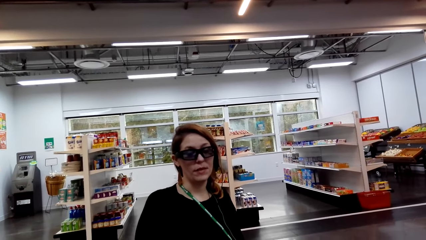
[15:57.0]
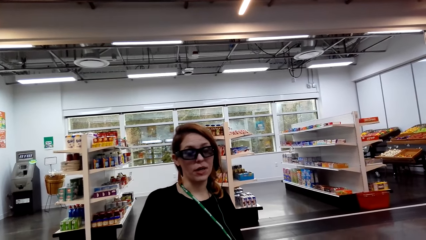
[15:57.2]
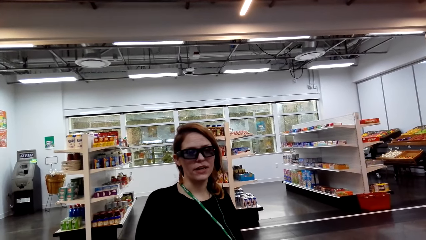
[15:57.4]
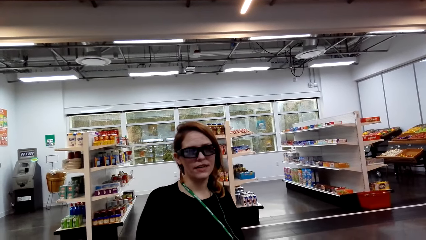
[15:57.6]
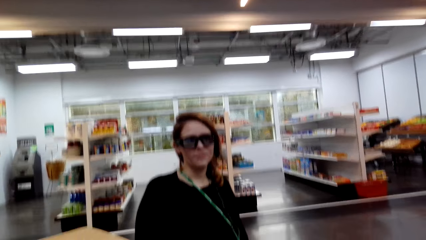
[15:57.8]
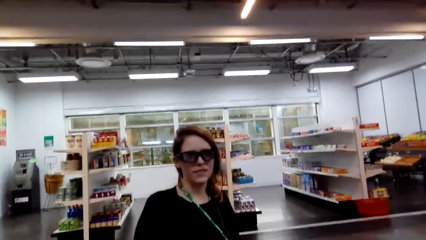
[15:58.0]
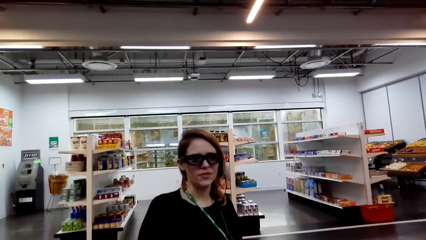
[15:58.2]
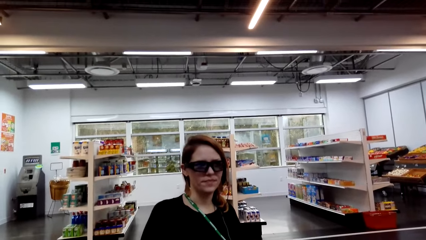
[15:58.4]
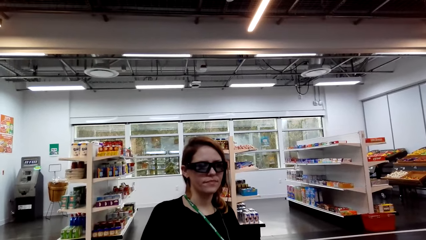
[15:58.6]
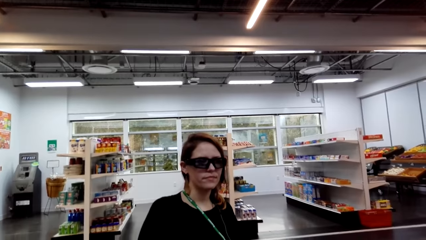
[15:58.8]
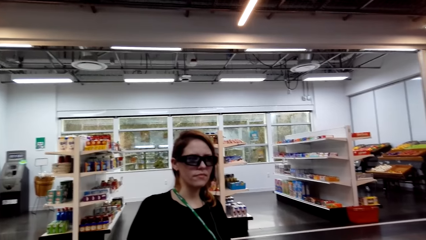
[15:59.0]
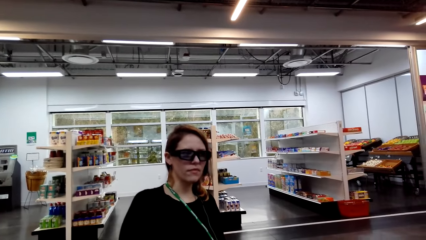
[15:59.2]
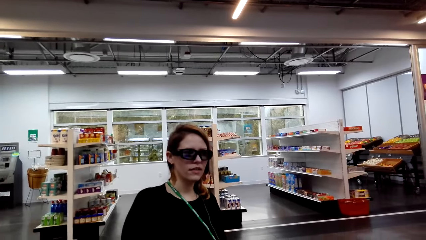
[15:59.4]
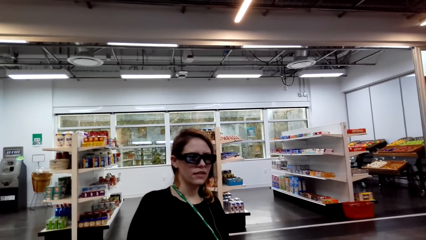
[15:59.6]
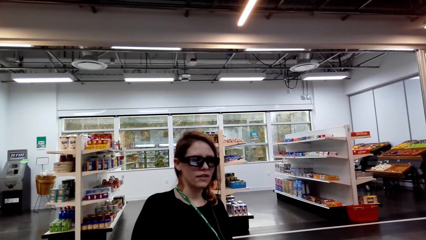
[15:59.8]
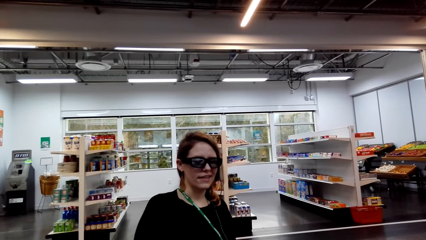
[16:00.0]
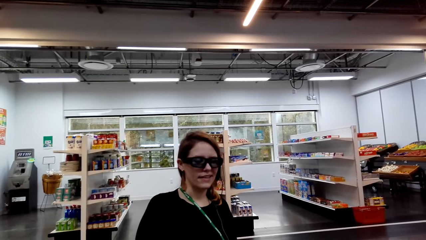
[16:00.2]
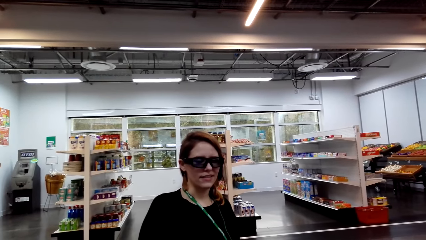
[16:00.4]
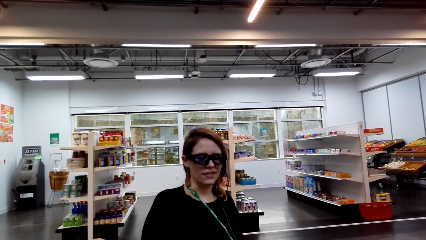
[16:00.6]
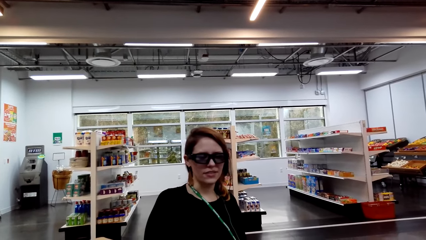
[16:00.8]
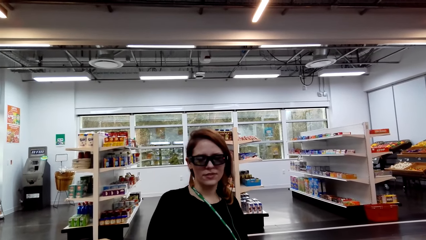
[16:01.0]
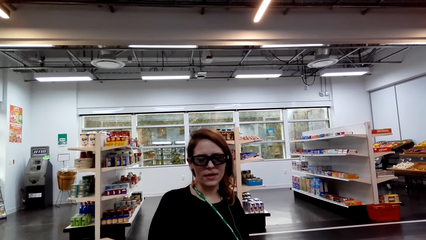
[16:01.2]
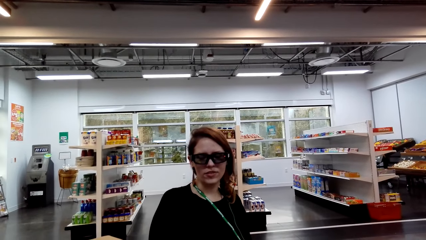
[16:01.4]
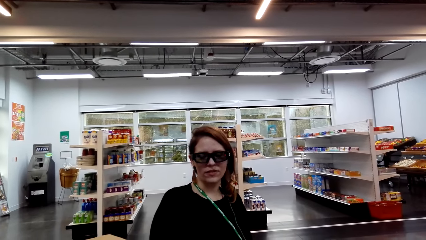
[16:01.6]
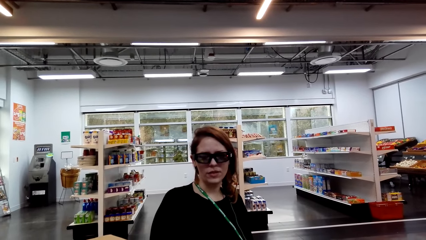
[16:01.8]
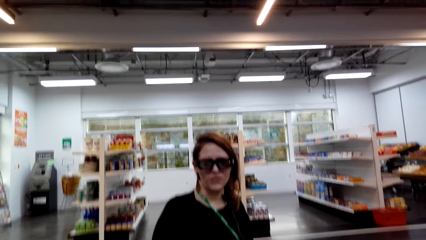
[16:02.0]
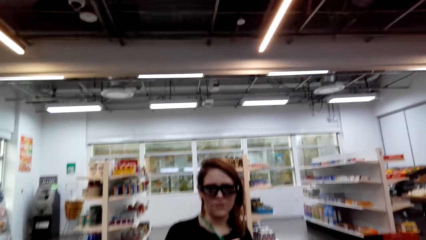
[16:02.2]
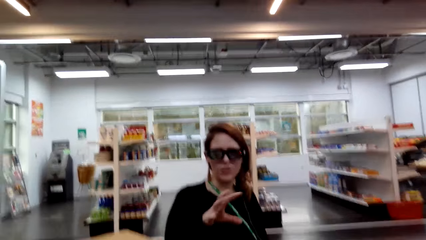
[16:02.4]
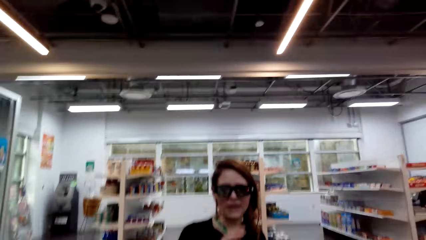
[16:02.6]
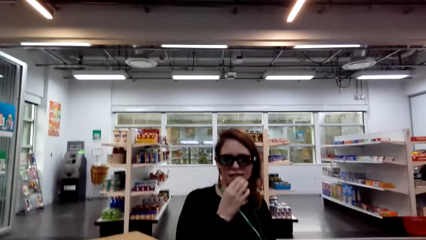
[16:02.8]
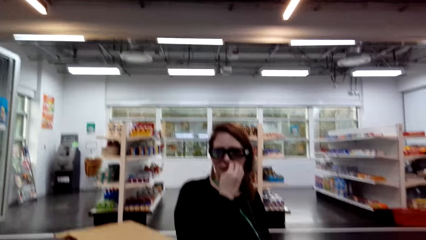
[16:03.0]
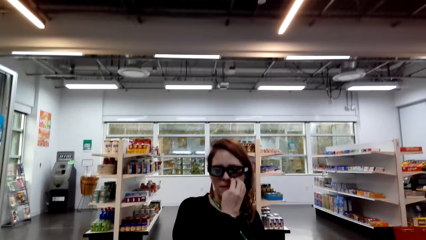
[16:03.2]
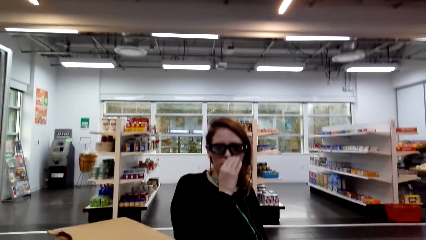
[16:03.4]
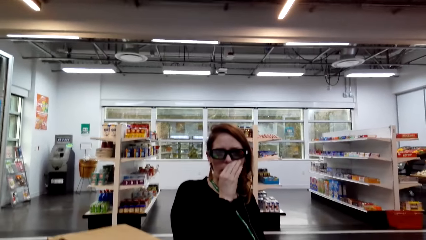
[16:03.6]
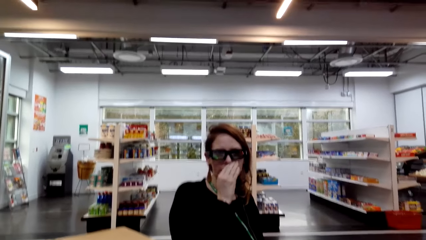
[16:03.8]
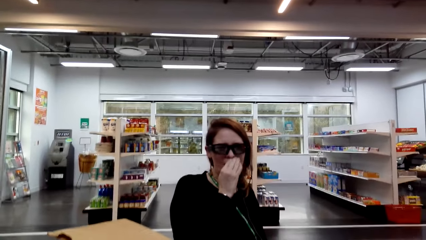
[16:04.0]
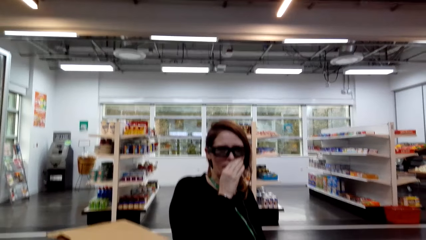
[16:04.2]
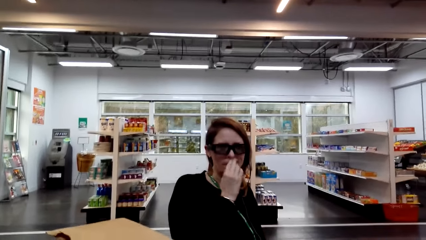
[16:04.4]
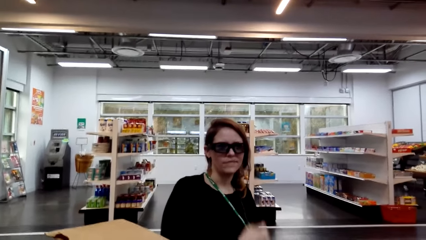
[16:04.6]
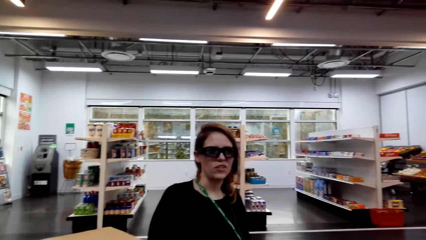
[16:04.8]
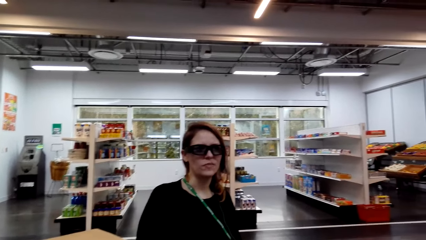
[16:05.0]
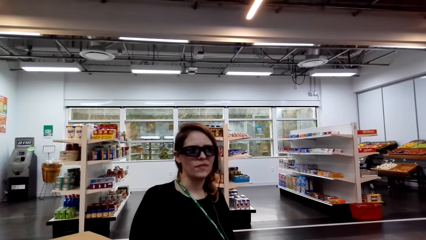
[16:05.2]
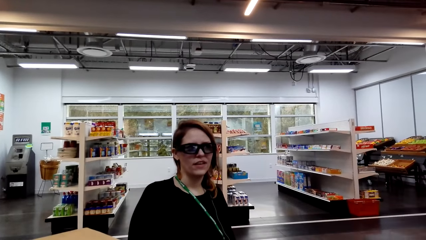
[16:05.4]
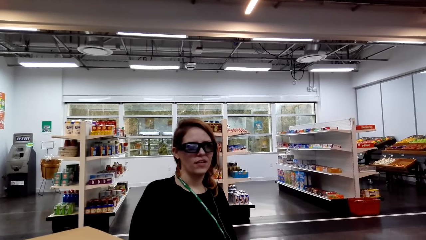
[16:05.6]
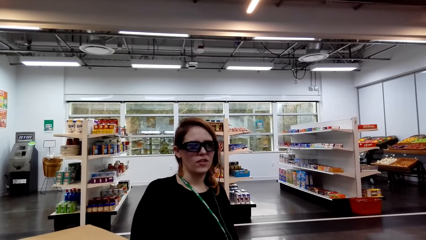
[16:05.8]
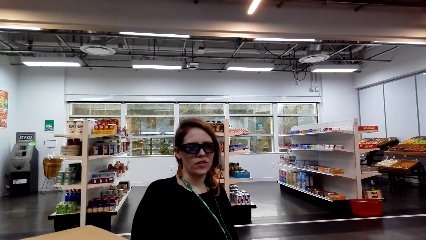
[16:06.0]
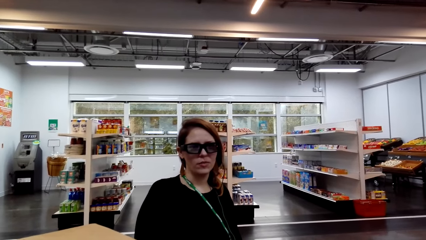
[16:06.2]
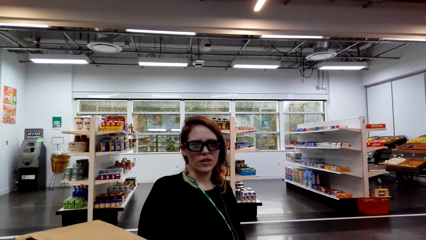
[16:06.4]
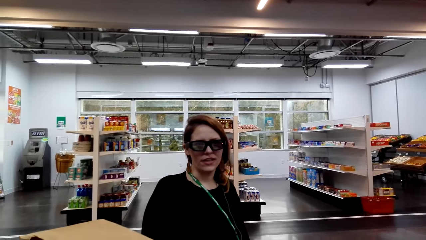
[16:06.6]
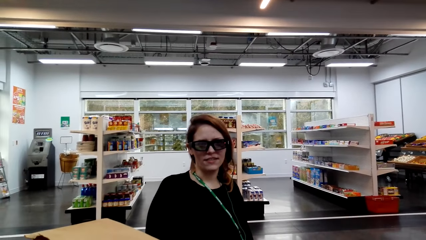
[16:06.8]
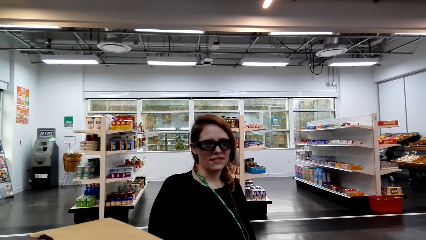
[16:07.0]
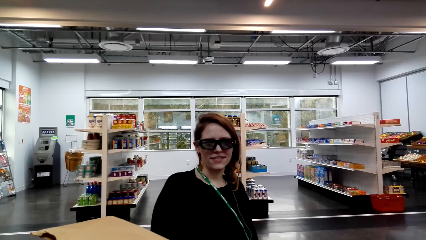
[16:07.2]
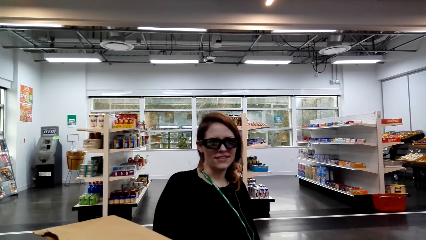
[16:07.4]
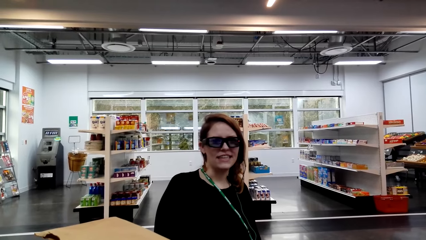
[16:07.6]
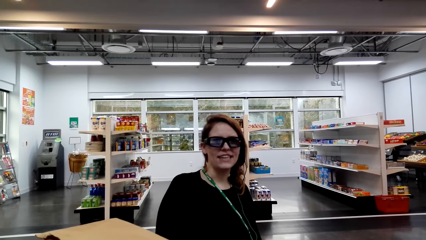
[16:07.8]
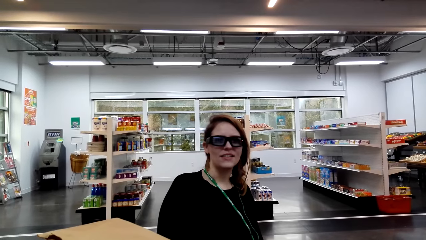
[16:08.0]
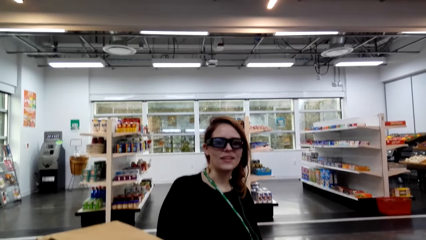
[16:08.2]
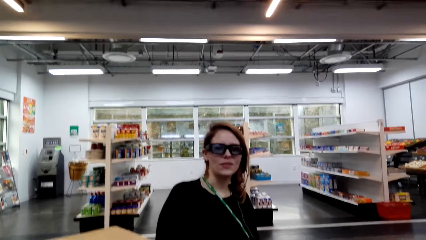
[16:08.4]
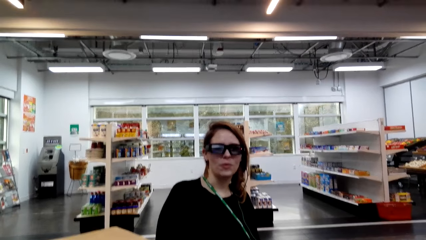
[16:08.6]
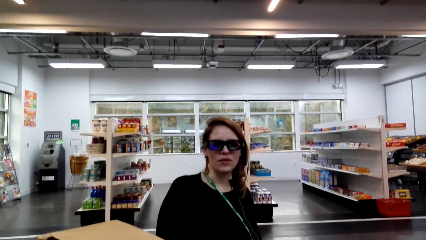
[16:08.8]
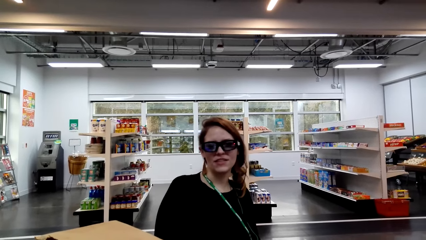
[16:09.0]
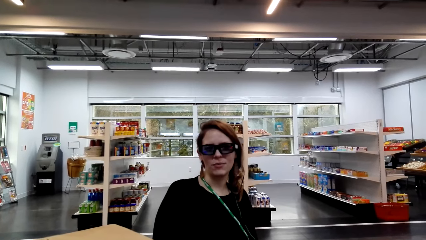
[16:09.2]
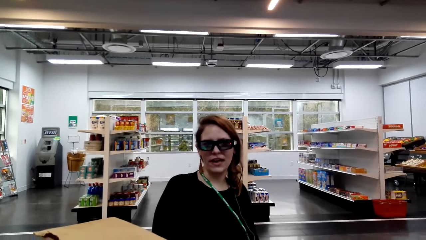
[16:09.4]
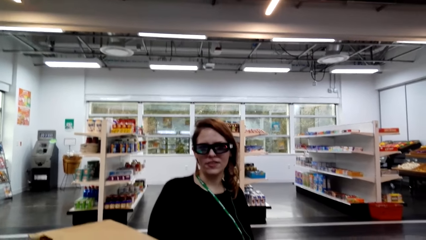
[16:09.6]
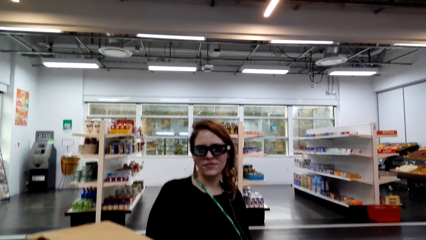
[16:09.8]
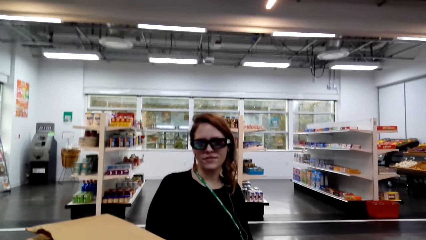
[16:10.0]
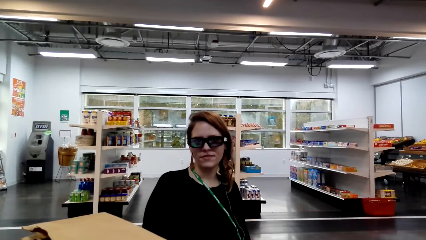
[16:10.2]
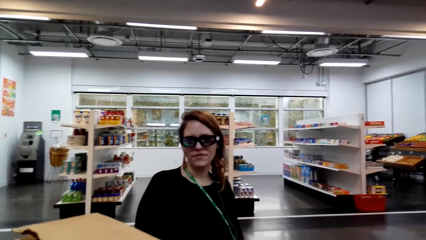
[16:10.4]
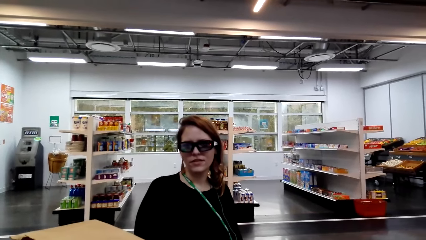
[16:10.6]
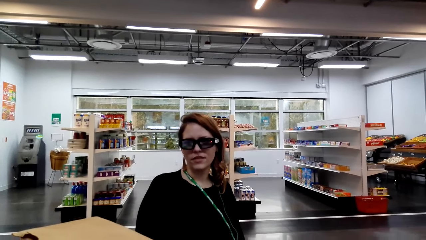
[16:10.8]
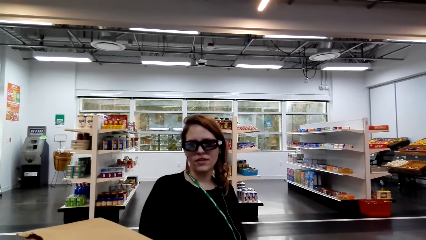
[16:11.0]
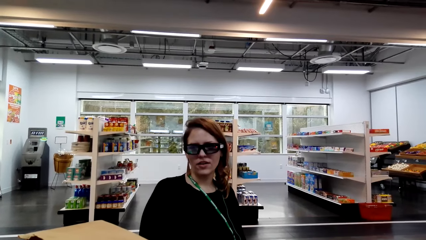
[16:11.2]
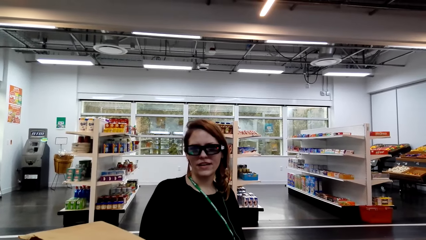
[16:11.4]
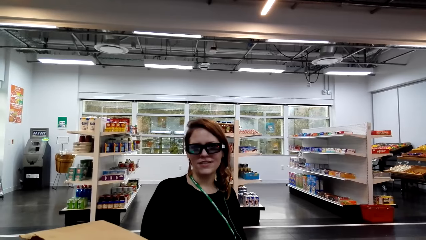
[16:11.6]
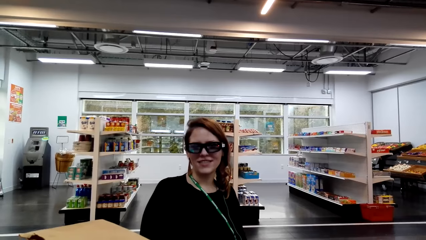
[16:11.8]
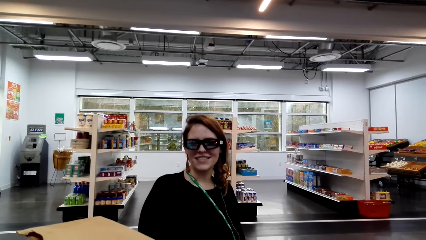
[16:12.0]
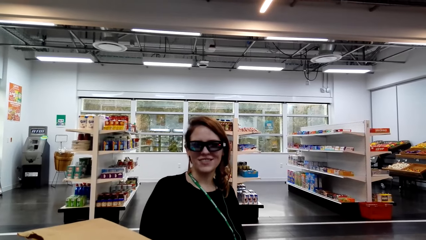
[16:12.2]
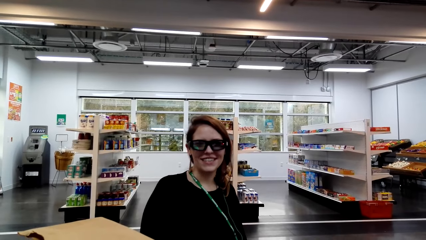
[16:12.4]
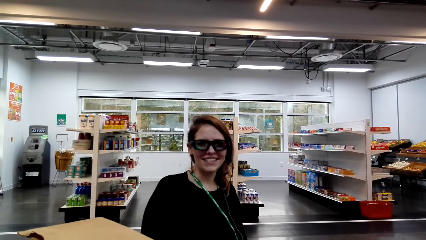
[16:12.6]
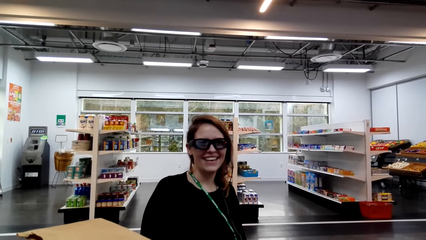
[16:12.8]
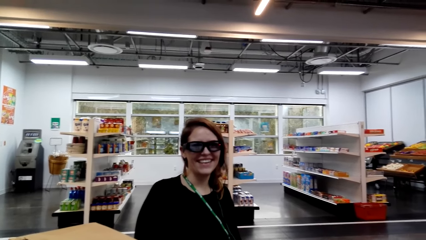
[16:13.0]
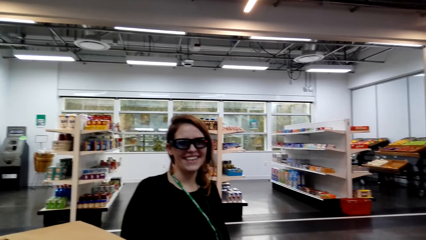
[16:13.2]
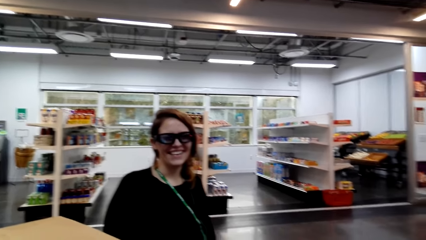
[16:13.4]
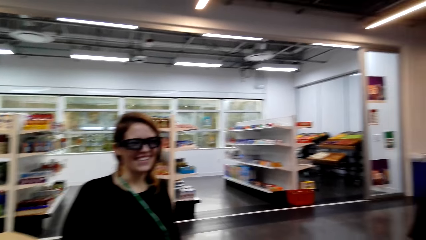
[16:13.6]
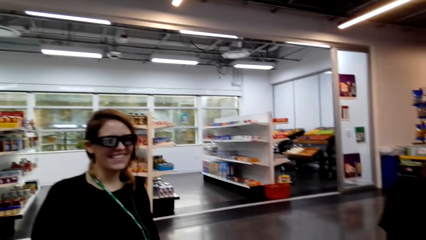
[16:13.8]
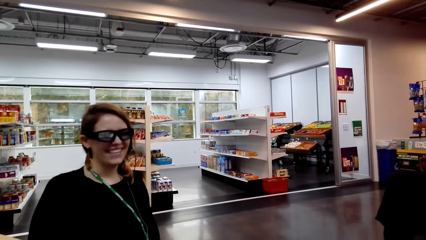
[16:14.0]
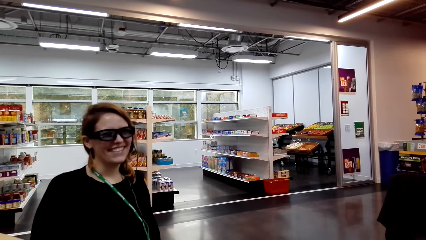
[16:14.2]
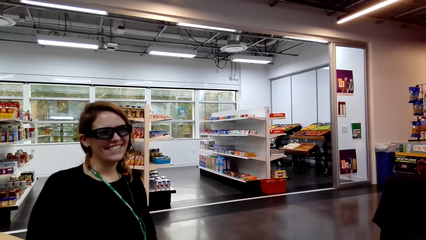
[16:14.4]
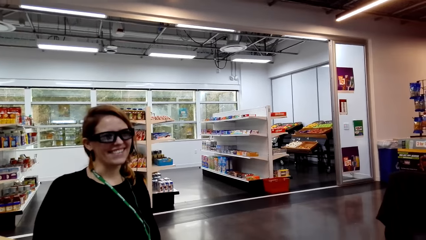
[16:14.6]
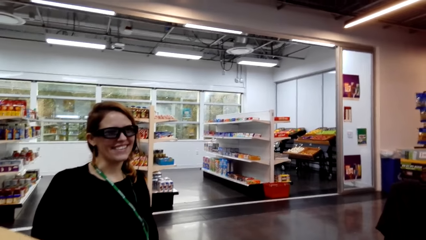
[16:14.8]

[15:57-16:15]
The camera wearer looks around a supermarket. A lady interacts with the camera wearer. The lady touches her face and rubs her nose. The camera wearer looks around the supermarket. The lady interacts with the camera wearer. The camera wearer looks around the supermarket.
